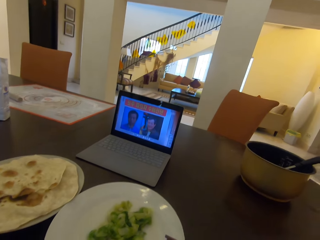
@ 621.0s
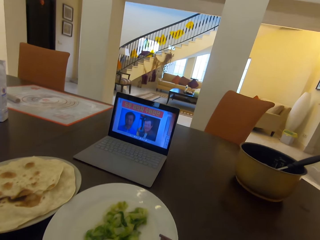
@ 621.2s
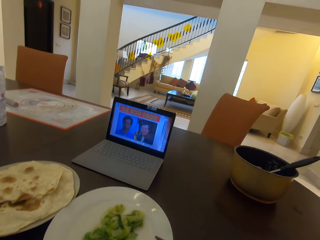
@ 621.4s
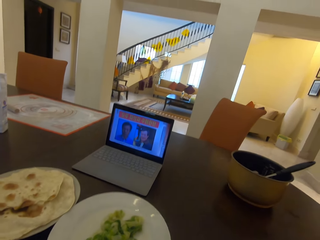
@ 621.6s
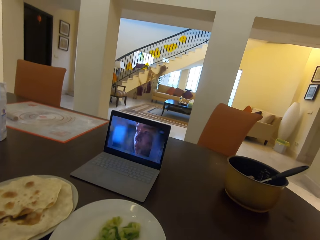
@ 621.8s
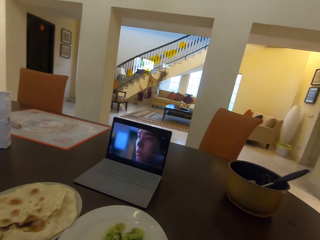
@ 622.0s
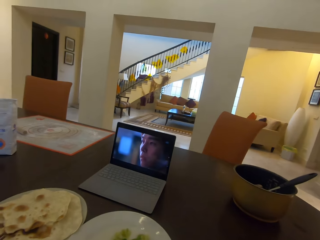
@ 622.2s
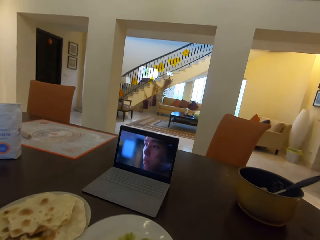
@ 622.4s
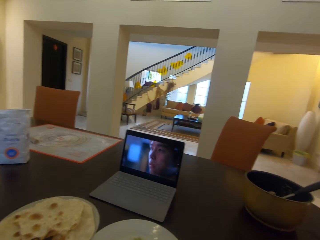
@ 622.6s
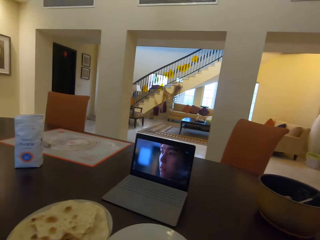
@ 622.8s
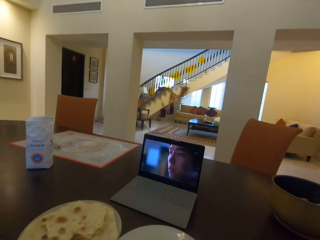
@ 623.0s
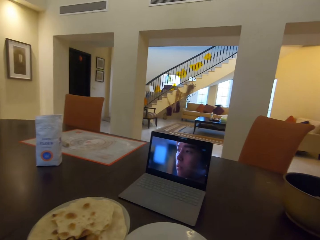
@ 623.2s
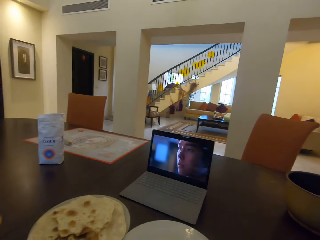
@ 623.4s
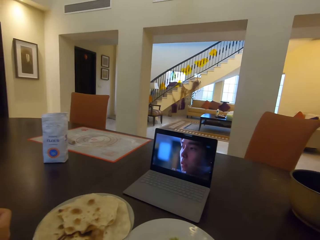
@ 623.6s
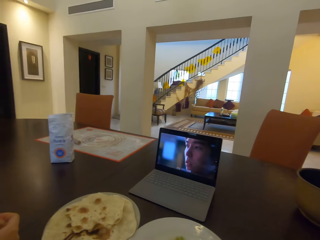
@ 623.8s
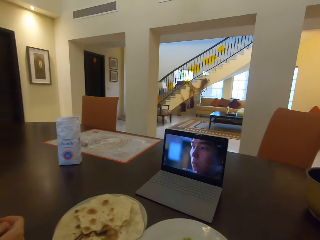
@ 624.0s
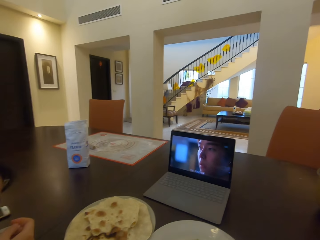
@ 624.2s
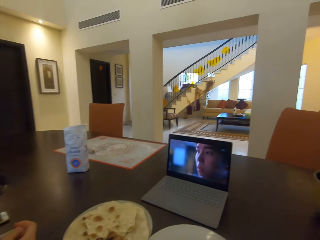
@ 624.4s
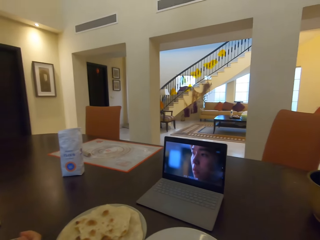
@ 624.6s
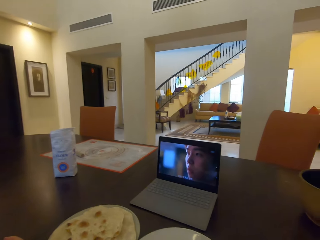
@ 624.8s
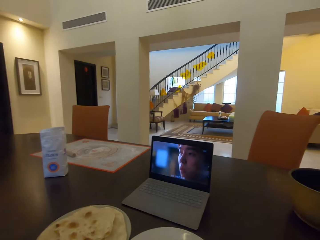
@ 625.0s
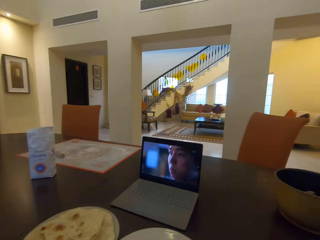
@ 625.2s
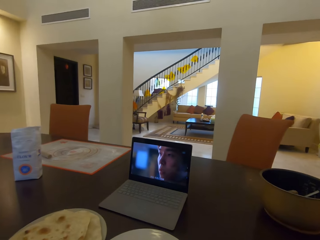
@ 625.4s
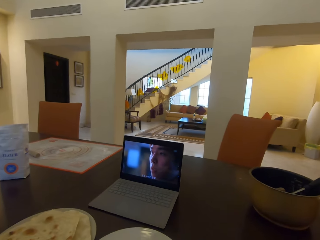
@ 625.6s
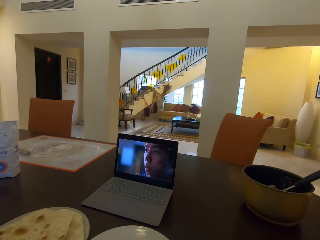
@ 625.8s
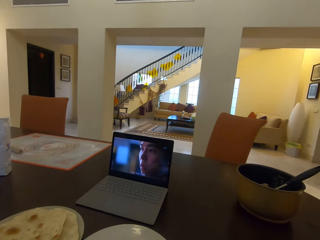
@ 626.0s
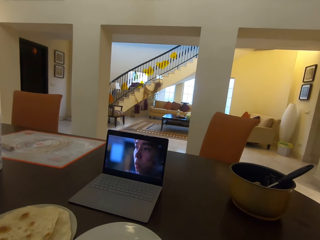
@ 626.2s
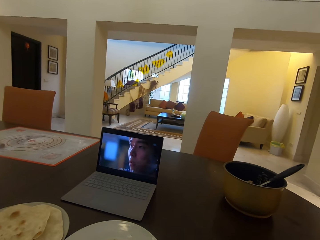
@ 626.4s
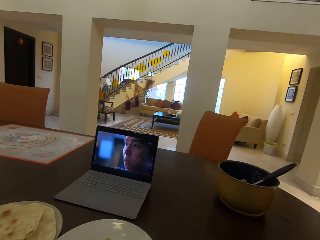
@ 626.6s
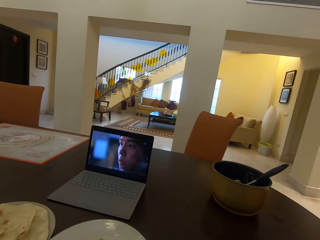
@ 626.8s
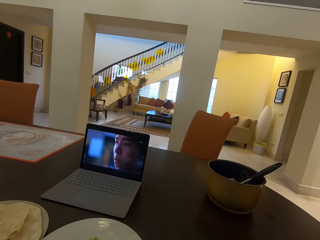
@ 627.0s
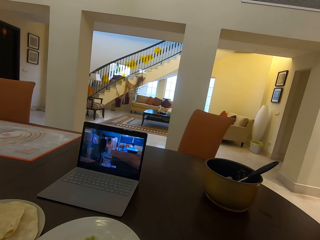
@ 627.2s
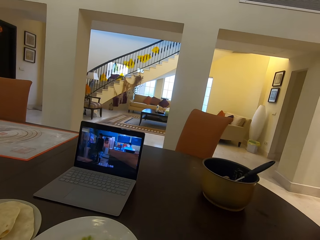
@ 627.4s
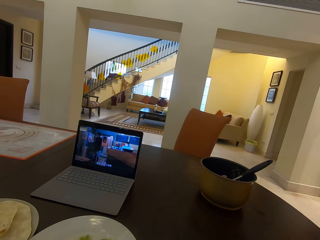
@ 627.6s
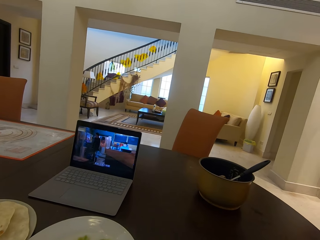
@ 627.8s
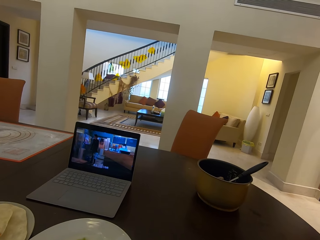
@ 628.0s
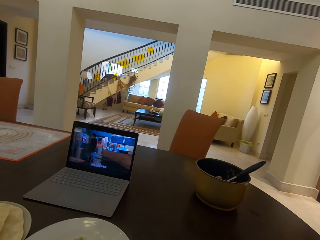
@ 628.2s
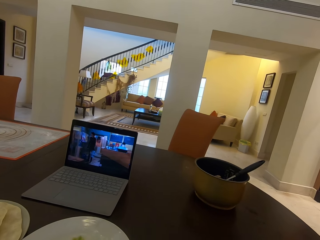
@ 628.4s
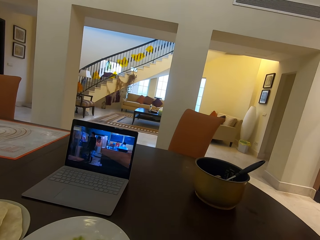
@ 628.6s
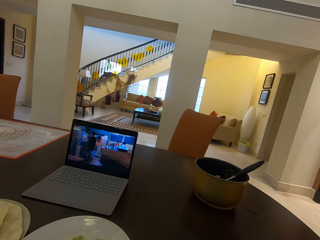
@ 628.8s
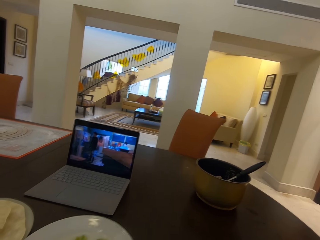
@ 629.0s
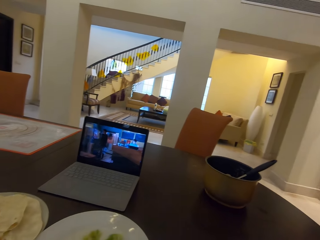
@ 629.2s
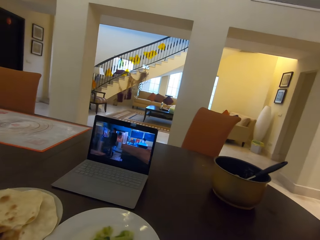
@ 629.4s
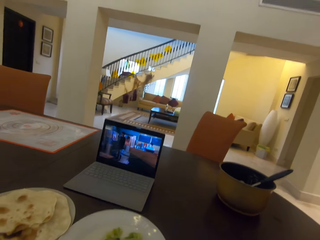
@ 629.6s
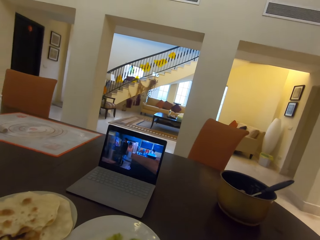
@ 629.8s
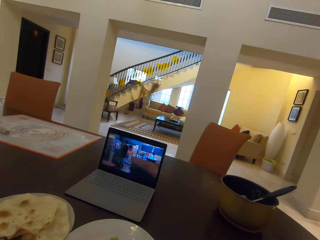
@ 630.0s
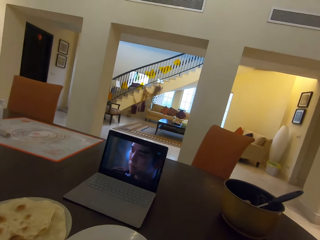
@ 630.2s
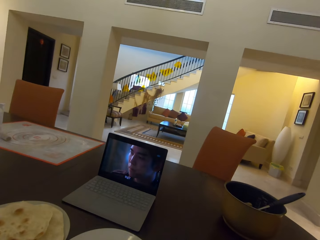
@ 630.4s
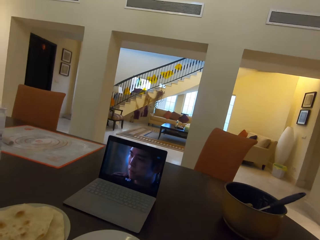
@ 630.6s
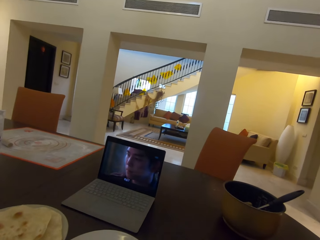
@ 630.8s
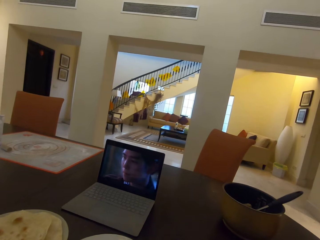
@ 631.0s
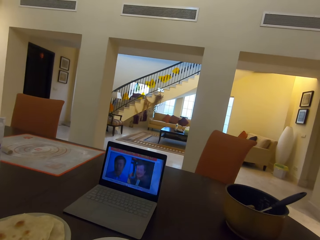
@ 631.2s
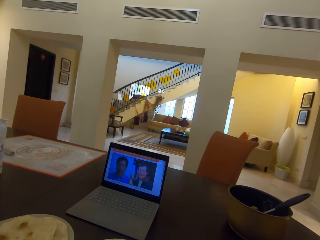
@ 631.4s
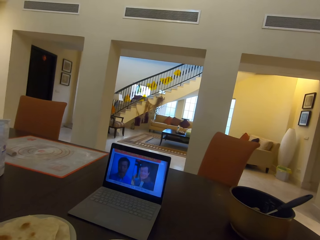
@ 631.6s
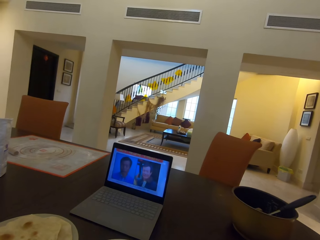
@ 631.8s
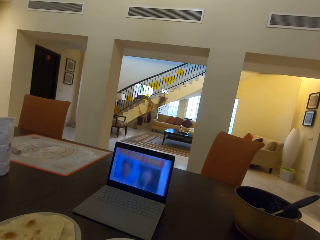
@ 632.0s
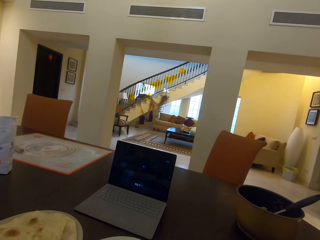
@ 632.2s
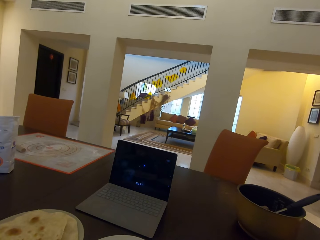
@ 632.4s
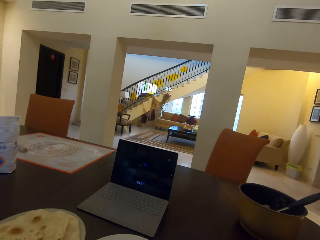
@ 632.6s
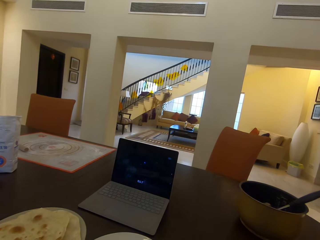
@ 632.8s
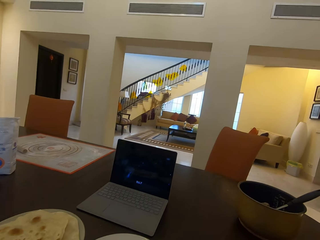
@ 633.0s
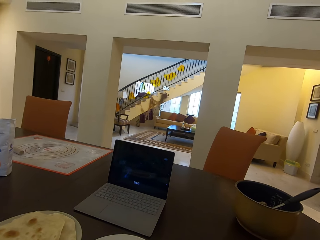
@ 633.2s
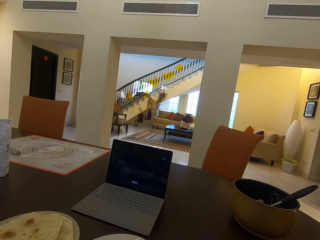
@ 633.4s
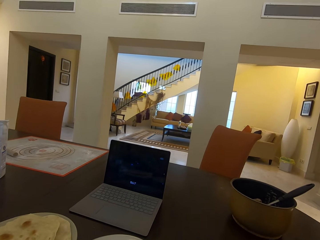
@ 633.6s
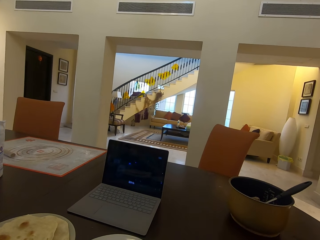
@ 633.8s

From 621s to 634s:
The camera wearer looks around. They watch the movie.

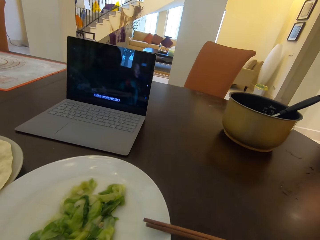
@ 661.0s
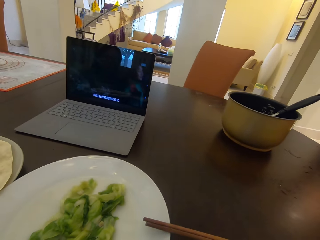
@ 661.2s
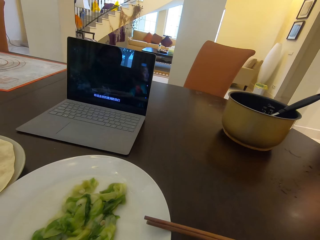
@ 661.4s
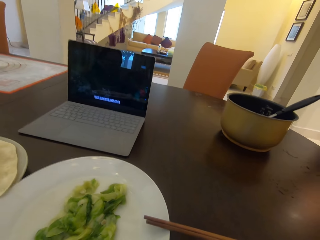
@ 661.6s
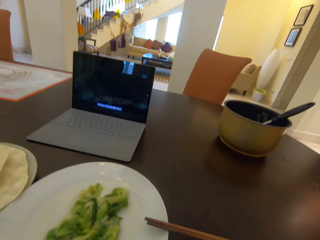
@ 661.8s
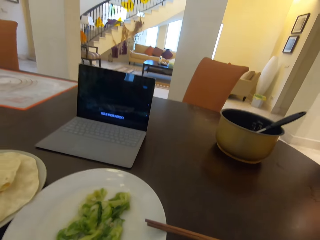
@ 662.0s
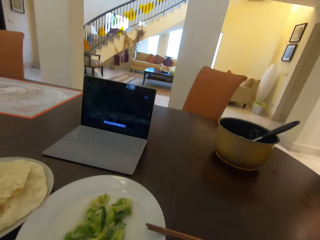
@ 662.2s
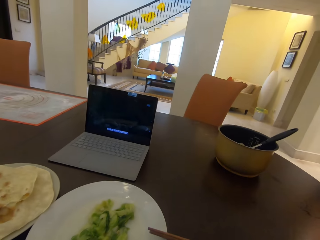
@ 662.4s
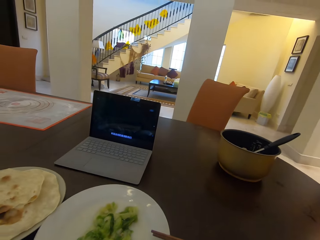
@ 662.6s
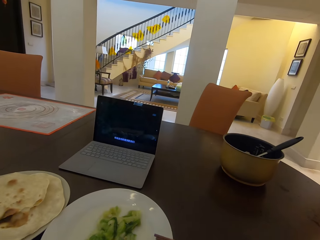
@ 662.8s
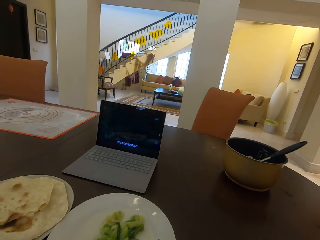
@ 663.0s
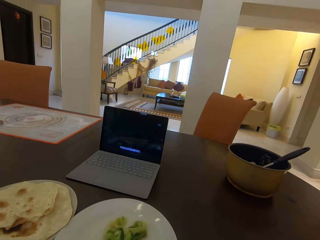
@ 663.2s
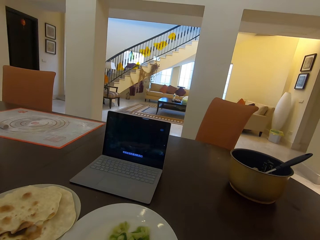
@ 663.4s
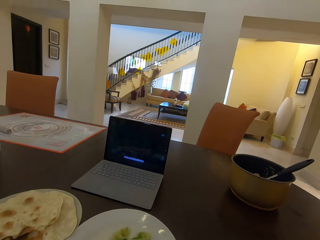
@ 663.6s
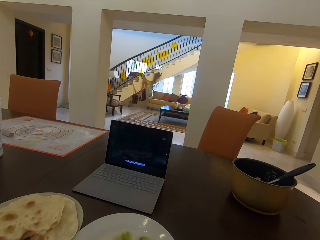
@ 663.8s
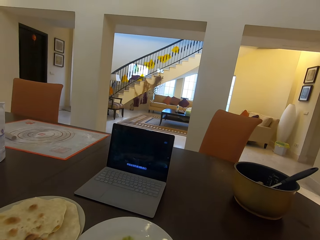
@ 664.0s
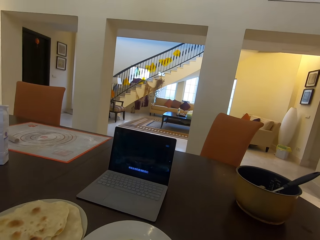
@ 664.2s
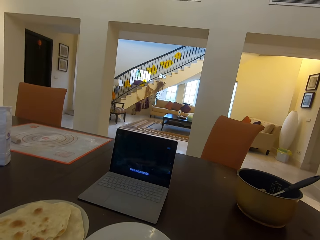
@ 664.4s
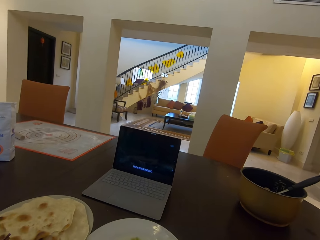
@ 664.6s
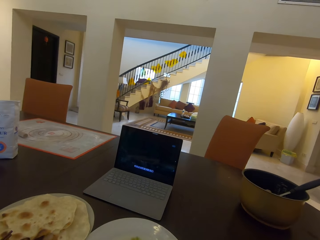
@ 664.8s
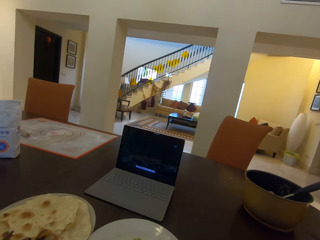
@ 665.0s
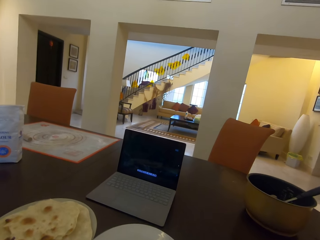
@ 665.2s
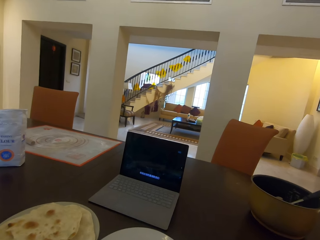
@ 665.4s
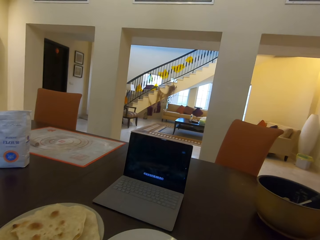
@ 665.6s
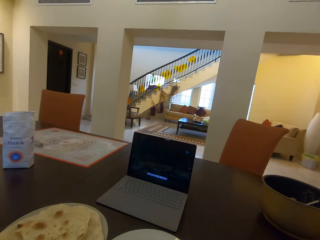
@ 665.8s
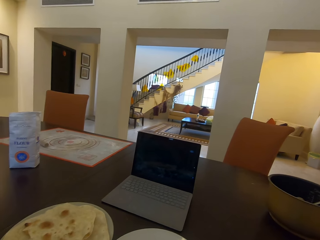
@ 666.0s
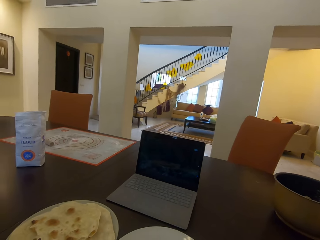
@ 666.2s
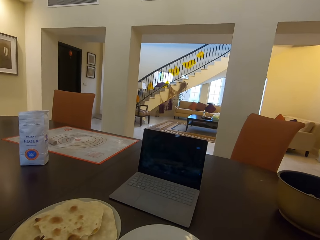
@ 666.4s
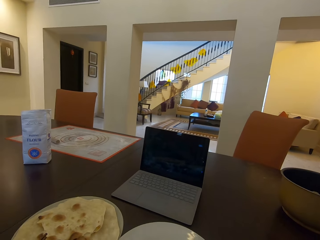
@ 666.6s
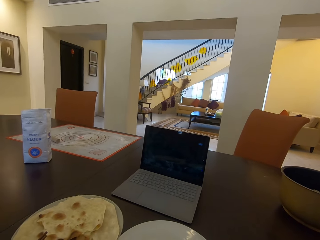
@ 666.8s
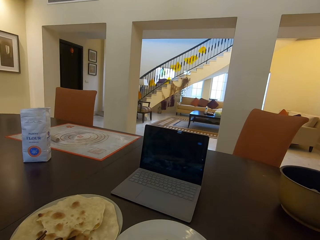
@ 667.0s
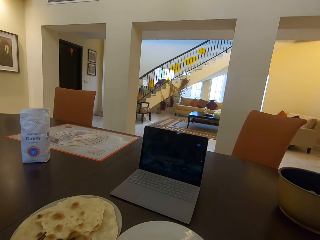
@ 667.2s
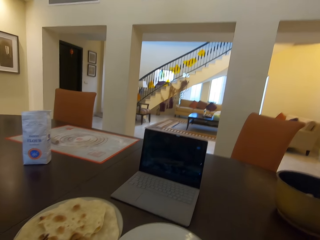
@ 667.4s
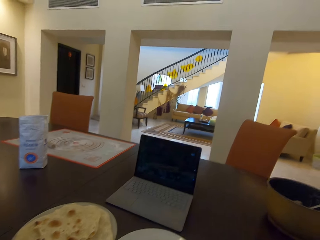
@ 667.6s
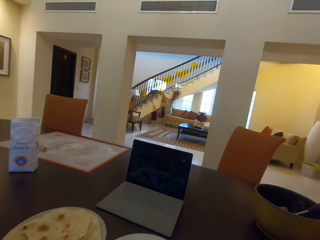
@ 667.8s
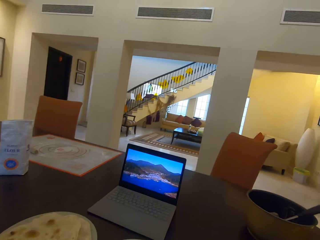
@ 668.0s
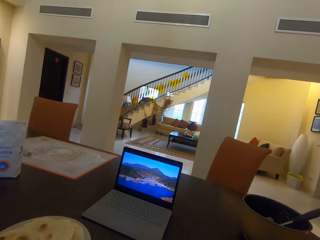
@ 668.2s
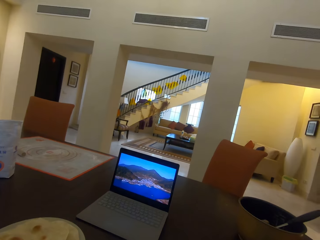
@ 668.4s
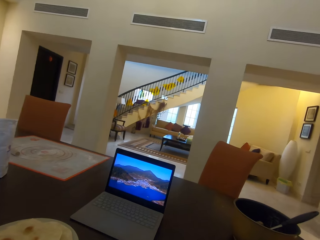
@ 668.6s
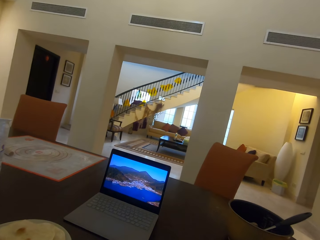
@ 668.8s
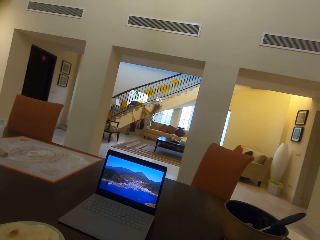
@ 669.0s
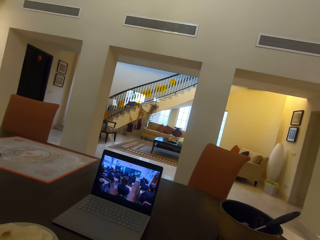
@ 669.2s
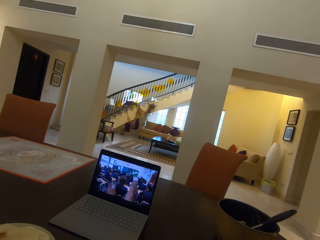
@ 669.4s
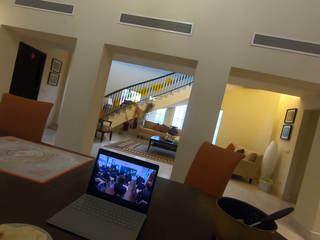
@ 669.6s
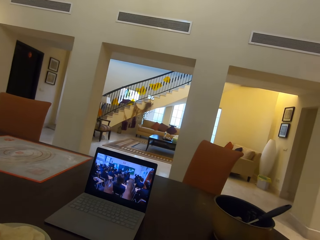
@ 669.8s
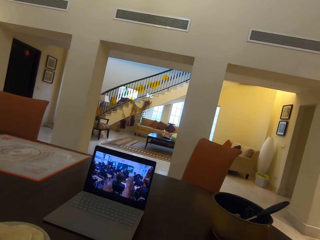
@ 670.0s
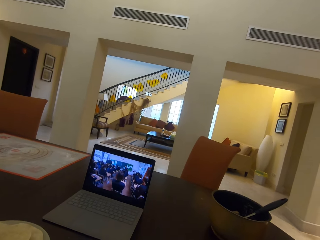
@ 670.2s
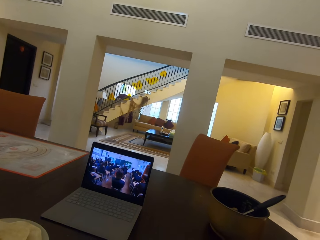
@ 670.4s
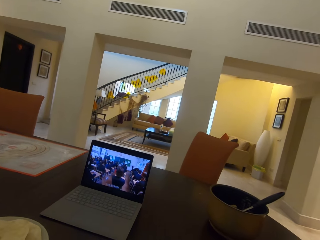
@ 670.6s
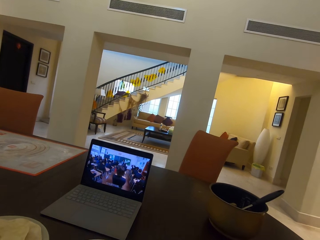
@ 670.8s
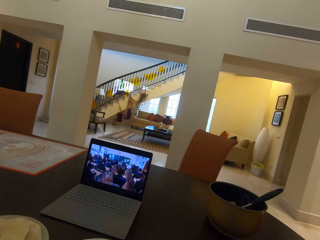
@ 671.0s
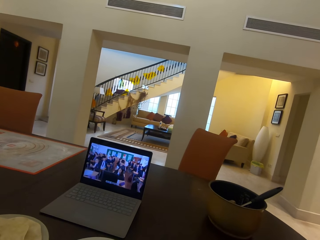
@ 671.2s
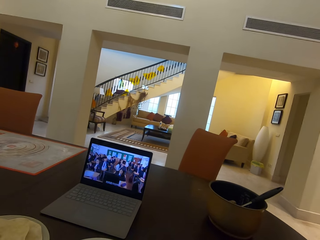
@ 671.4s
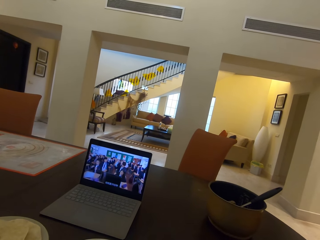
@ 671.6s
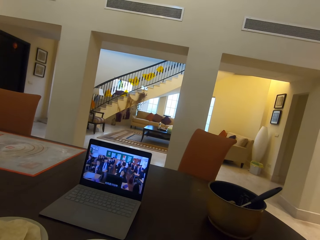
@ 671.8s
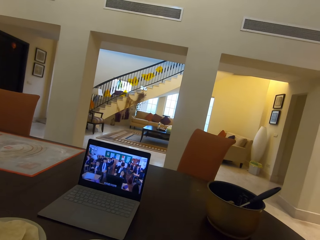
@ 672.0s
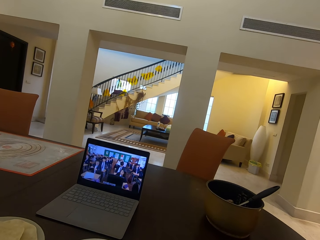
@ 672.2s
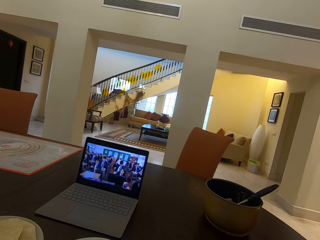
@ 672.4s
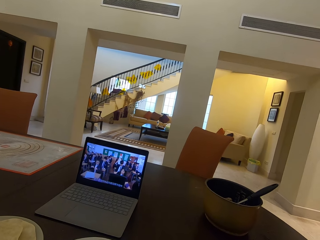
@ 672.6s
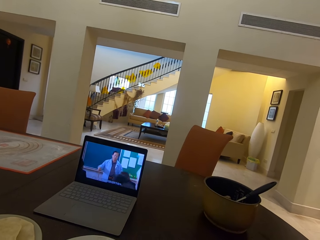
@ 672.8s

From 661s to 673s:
The camera wearer watches the movie.
